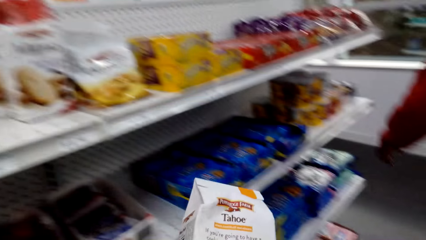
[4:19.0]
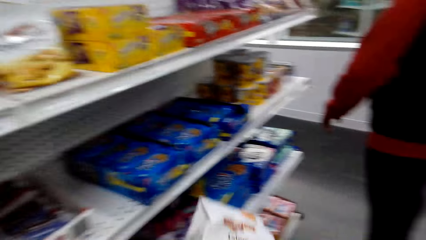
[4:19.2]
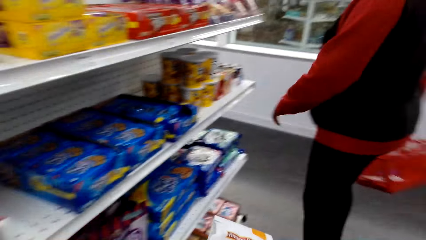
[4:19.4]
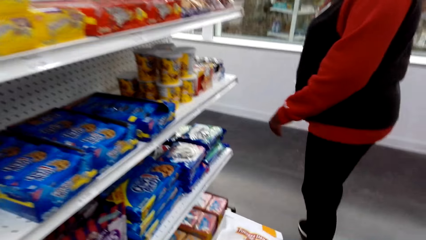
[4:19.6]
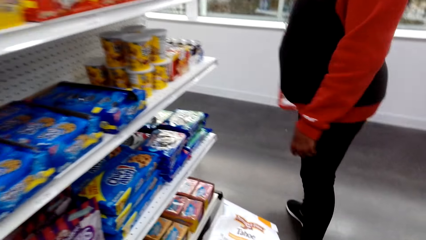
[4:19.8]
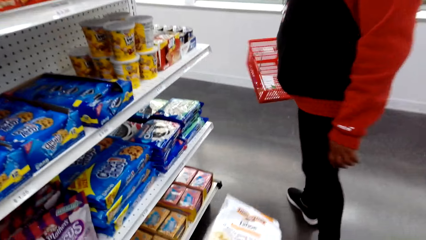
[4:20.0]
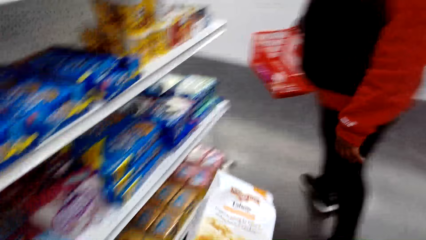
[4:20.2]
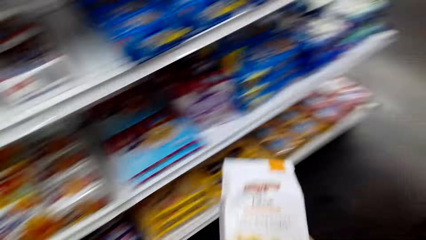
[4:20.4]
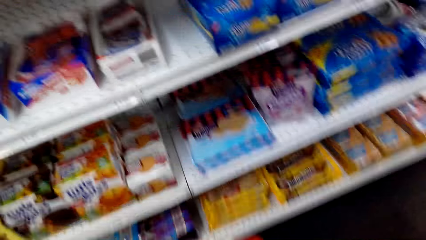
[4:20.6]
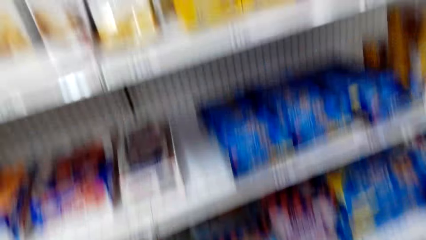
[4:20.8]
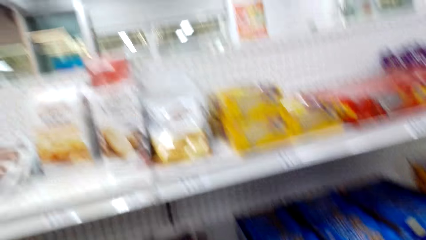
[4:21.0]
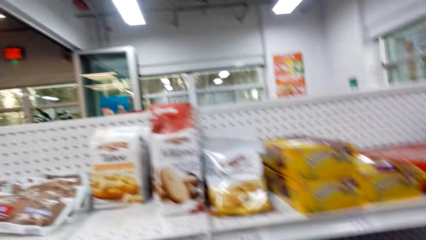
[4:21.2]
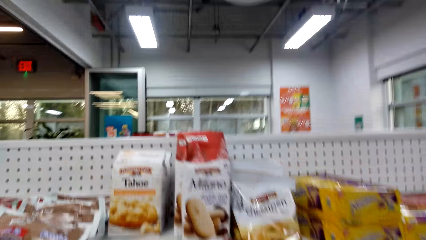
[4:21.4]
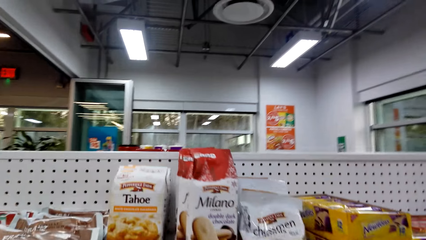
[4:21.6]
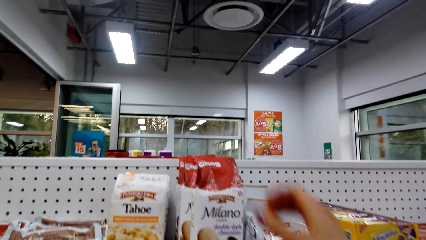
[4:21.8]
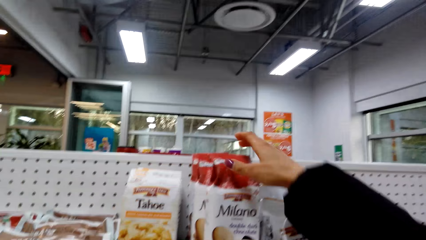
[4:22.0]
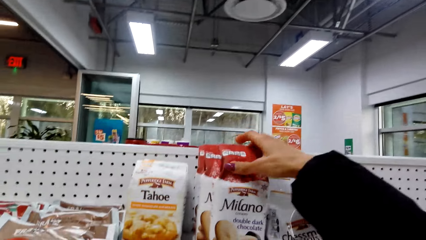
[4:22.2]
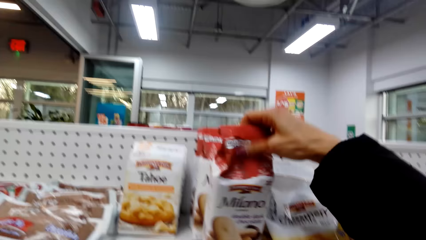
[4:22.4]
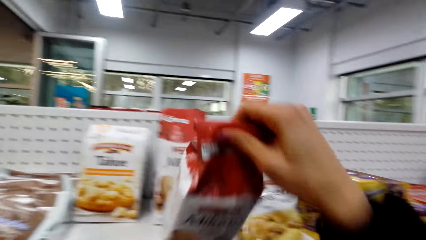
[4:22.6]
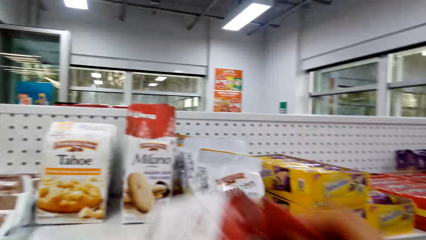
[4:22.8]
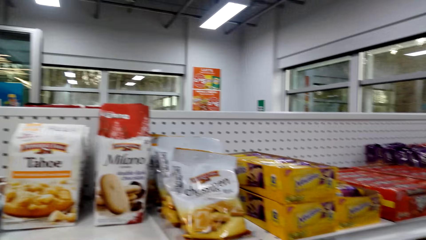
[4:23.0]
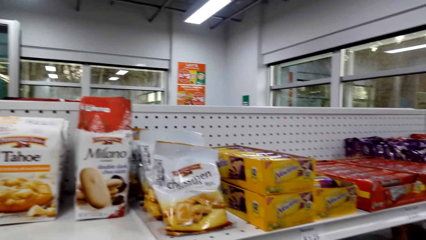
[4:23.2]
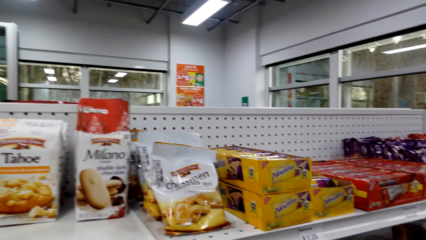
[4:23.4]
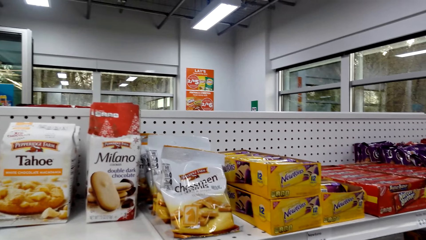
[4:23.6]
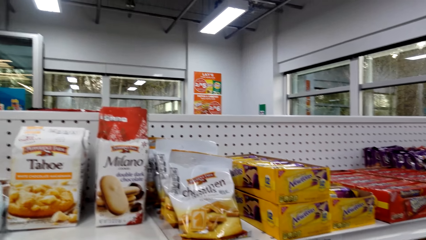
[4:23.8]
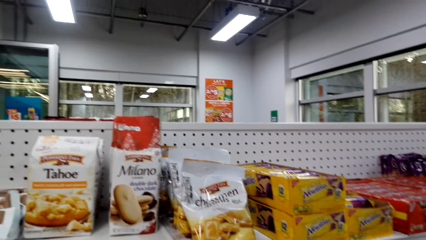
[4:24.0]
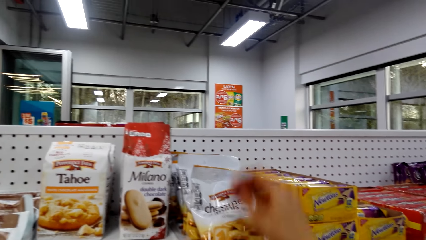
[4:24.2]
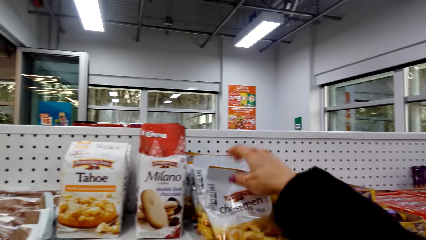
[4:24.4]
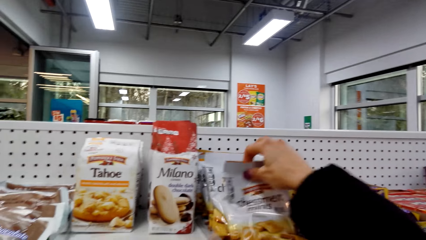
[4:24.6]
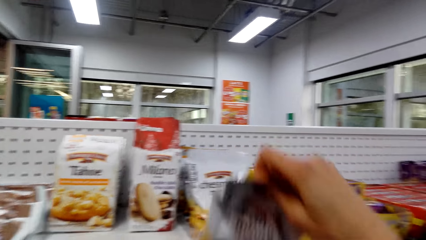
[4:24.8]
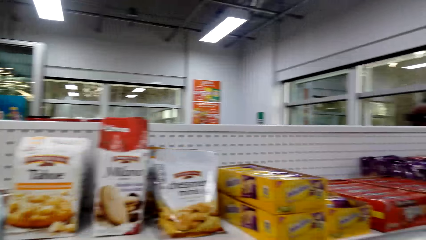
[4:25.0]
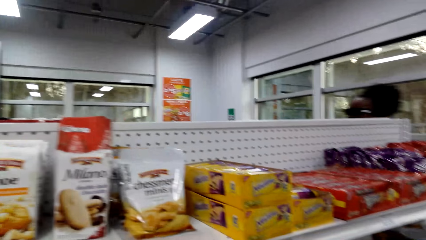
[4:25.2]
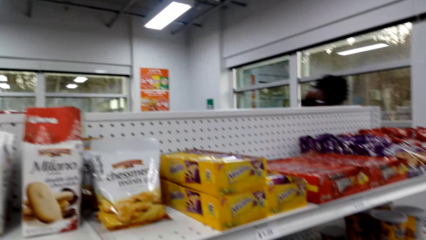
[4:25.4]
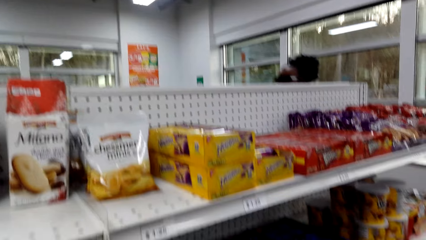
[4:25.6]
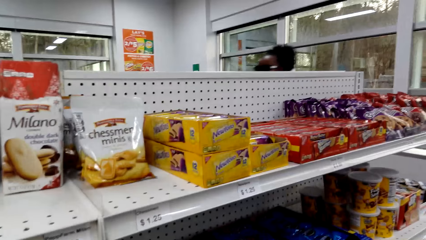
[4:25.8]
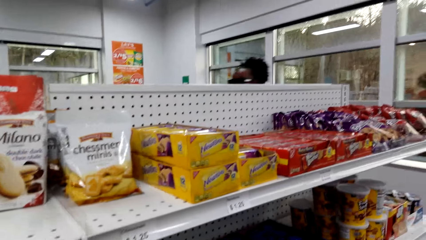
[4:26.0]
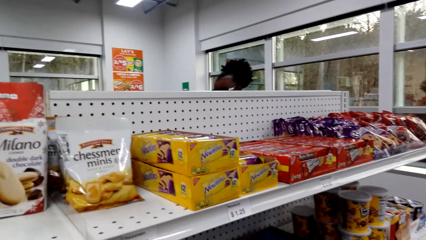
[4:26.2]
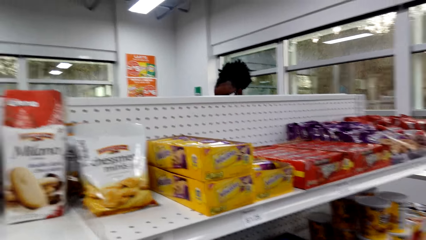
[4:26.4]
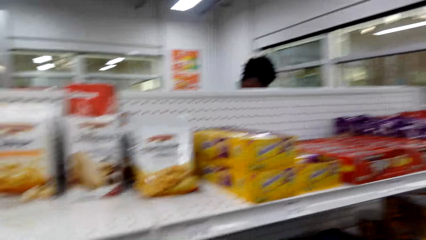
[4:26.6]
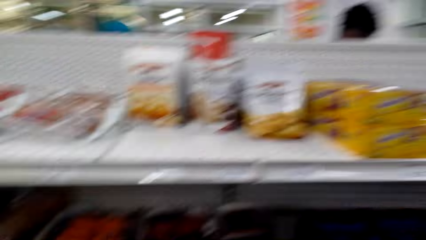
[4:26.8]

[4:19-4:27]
A woman turns. The camera wearer holds Milano on the shelf. They pick the Milano from the shelf. They put the Milano on the shopping basket. They pick Chessmen from the shelf. They put the Chessmen on the shopping basket.

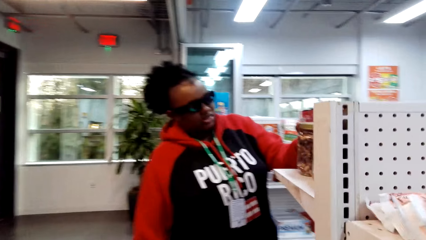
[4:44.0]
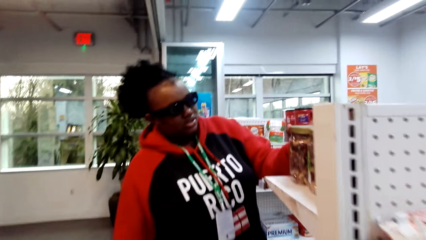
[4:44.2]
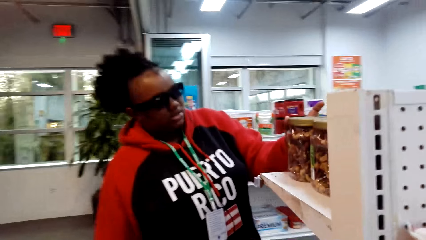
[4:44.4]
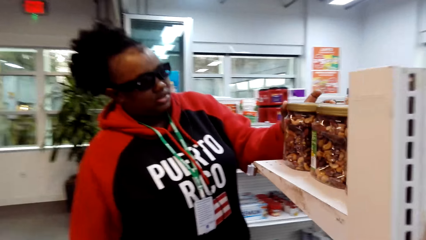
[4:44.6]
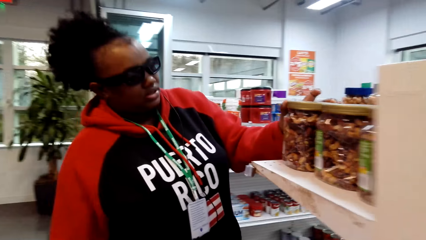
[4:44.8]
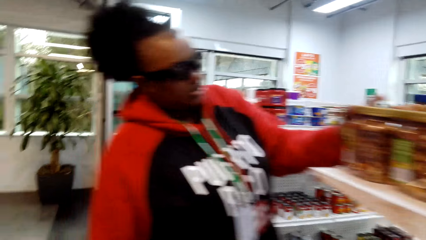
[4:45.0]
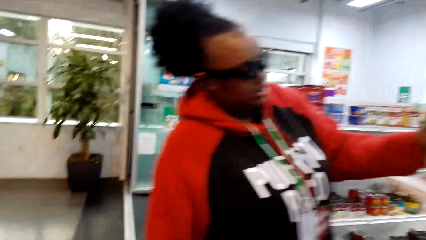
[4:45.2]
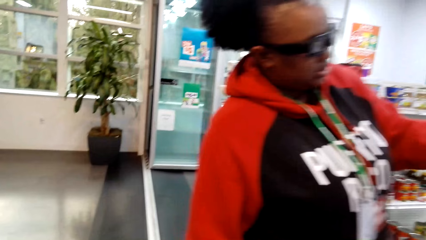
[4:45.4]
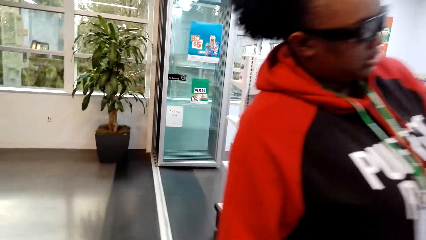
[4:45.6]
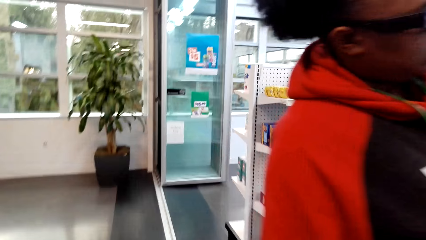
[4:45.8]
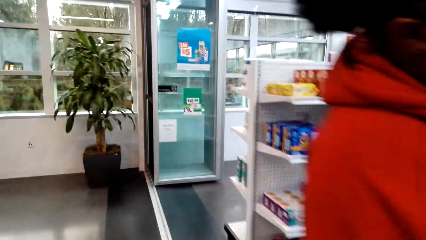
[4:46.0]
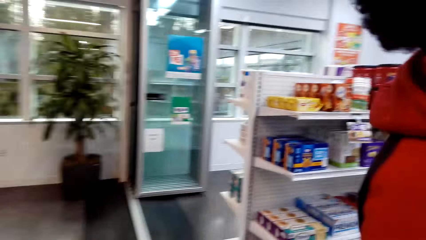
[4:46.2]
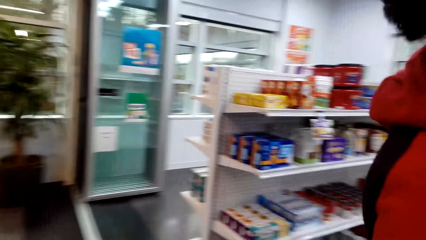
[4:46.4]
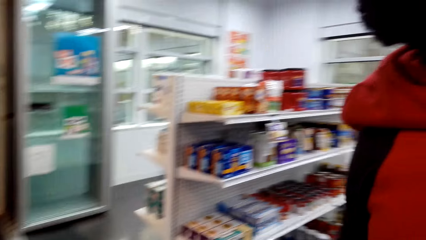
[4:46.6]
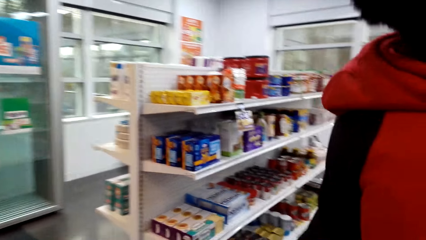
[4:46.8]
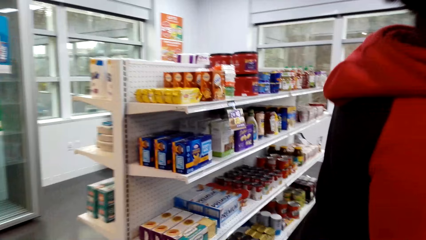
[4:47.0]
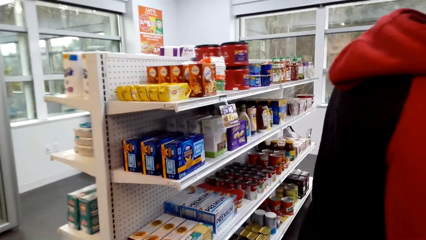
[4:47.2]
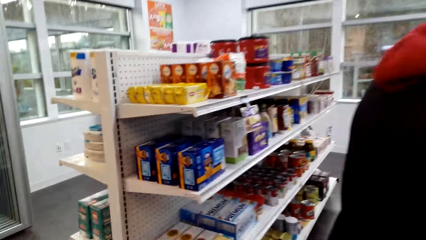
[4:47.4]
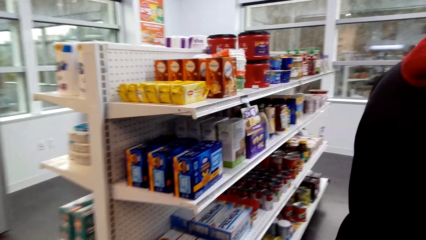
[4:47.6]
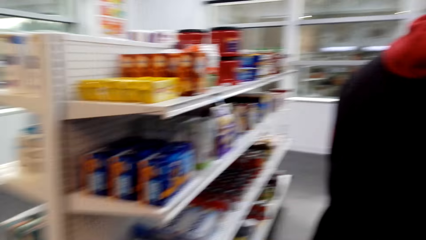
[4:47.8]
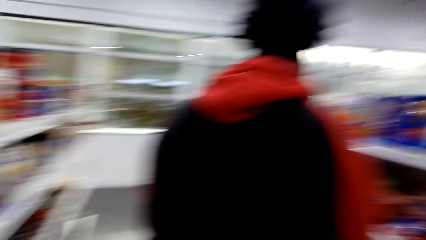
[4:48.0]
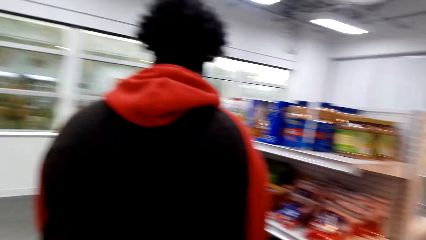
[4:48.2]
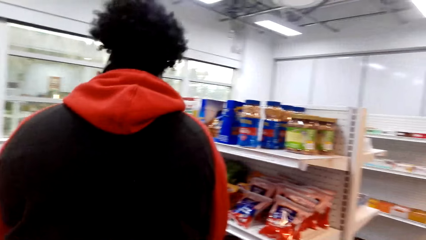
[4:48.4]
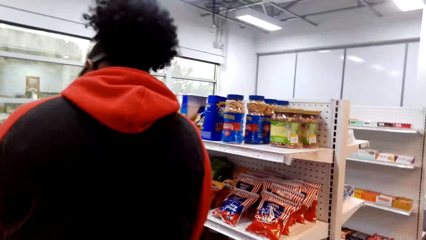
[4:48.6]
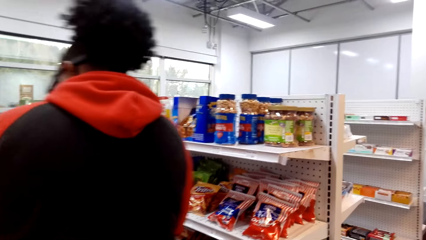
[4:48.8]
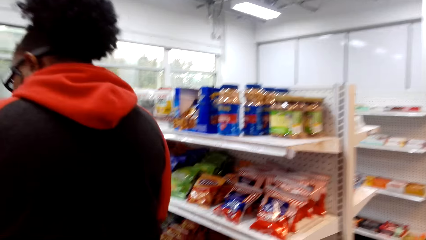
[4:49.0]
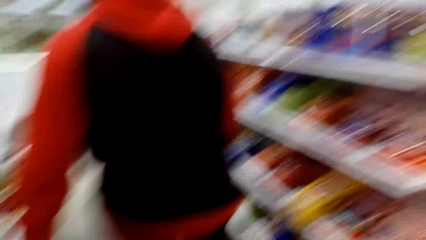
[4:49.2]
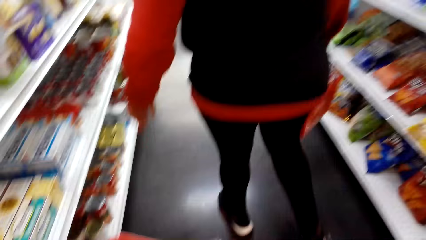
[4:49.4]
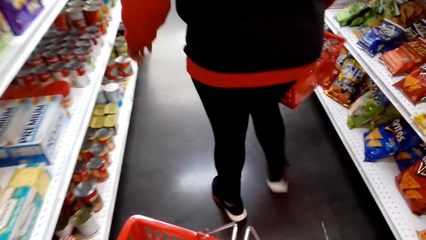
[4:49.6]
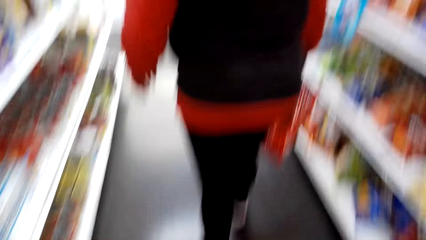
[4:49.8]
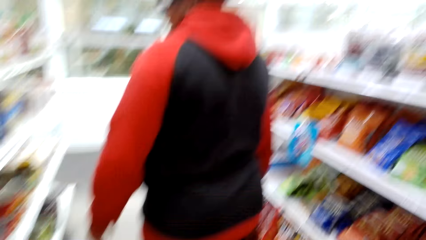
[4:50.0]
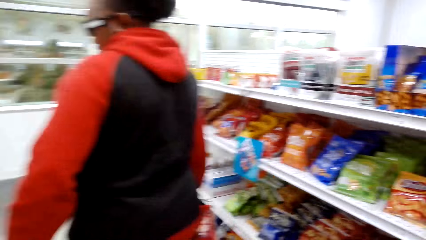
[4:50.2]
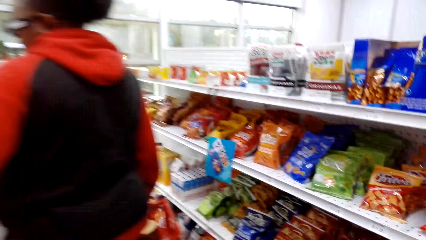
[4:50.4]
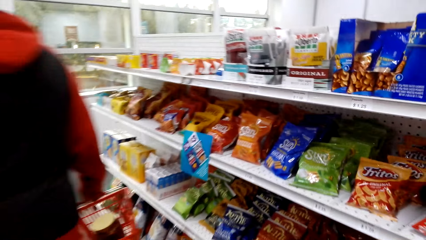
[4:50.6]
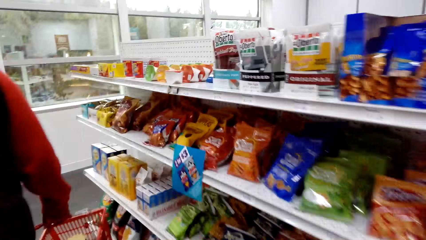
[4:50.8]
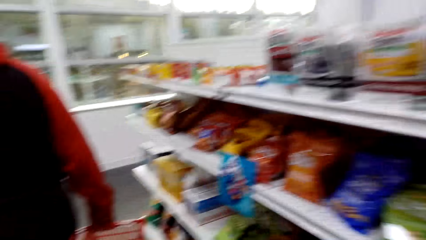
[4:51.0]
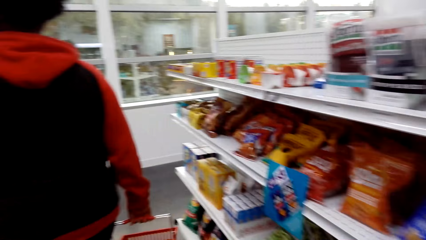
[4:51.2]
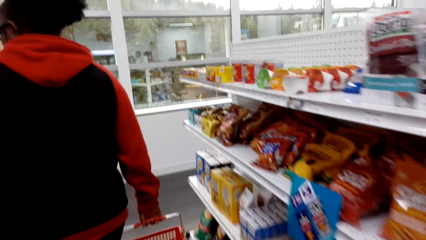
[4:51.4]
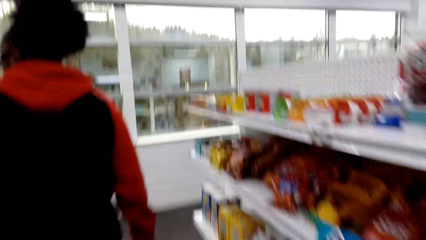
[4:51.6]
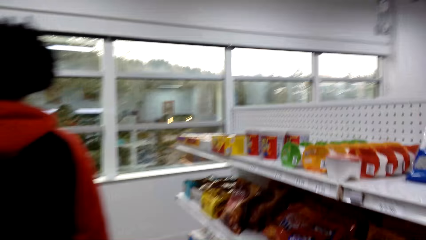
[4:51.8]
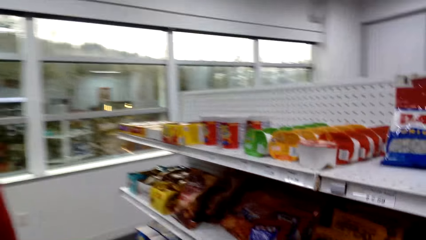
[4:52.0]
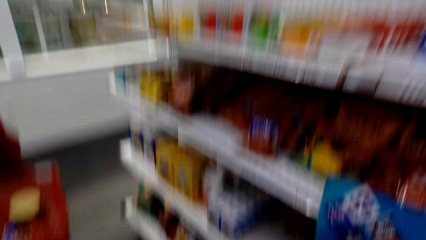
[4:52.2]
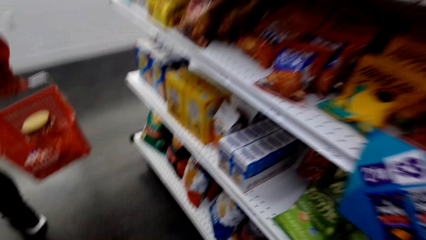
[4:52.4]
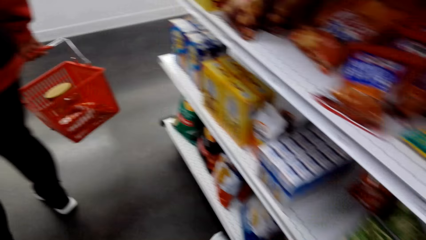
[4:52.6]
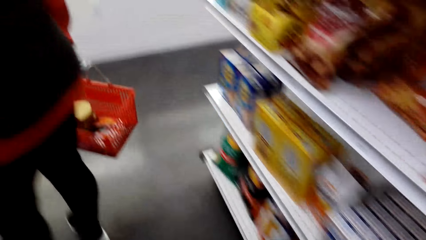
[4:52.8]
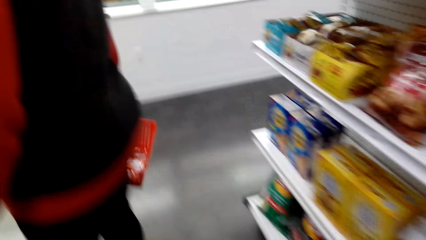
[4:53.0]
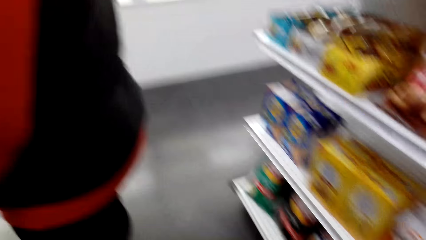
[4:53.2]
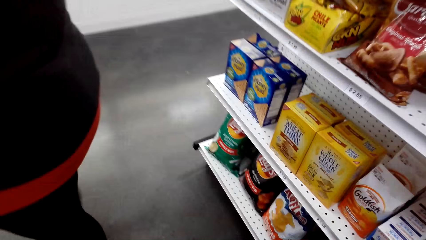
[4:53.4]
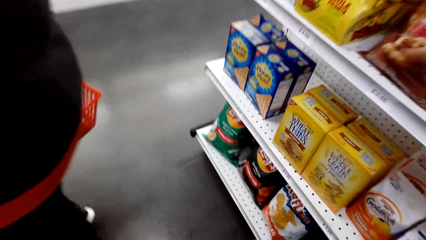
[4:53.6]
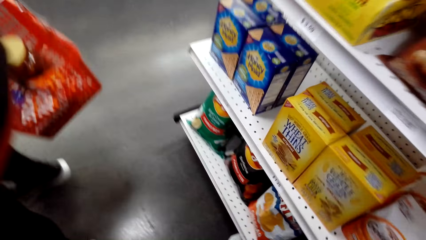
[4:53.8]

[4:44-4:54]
A woman holds something. The woman walks.
